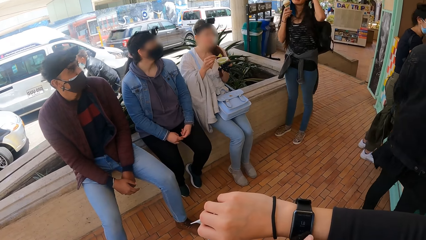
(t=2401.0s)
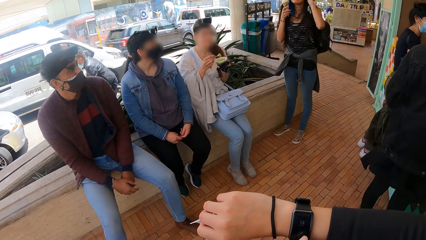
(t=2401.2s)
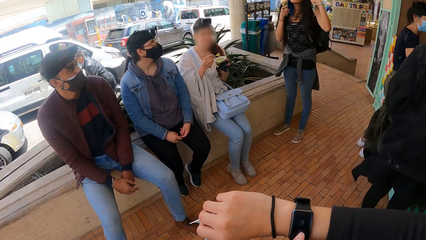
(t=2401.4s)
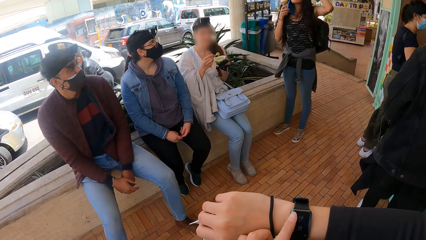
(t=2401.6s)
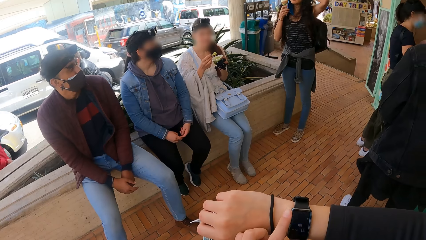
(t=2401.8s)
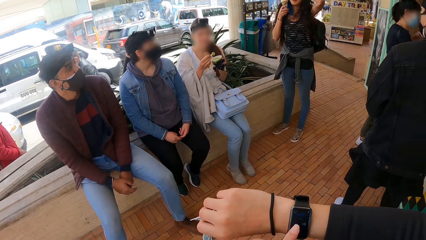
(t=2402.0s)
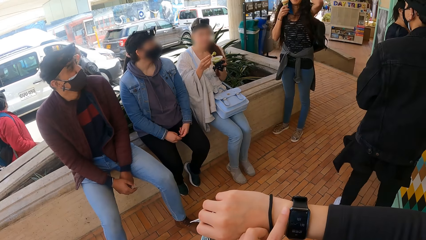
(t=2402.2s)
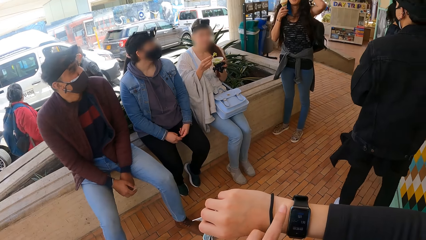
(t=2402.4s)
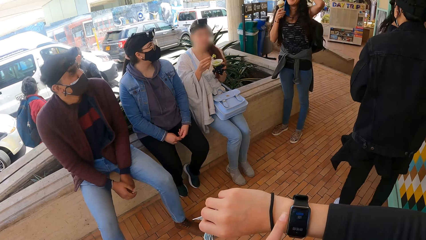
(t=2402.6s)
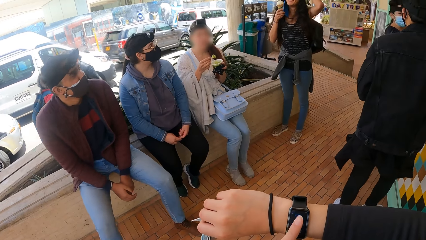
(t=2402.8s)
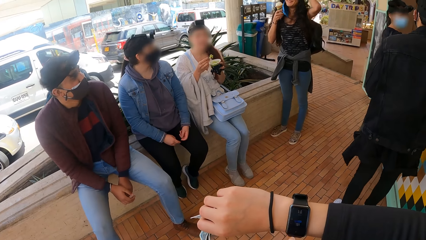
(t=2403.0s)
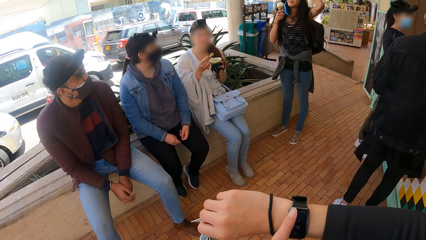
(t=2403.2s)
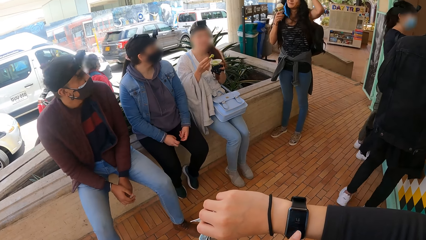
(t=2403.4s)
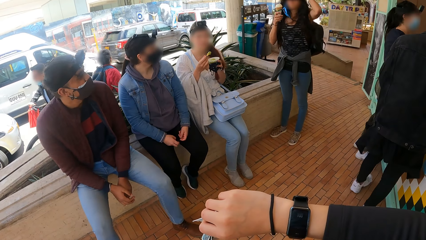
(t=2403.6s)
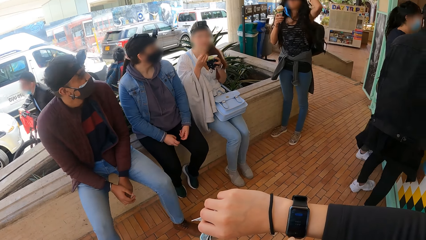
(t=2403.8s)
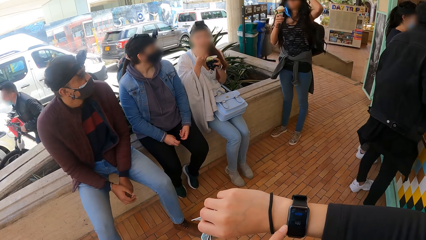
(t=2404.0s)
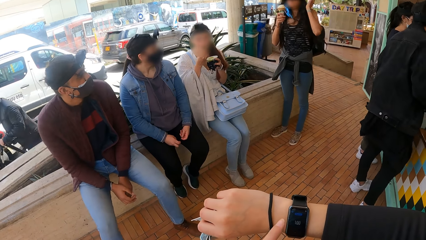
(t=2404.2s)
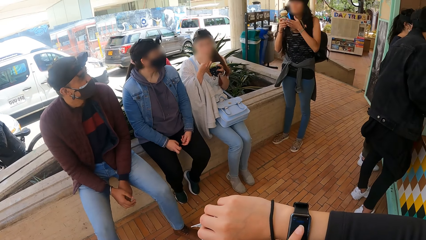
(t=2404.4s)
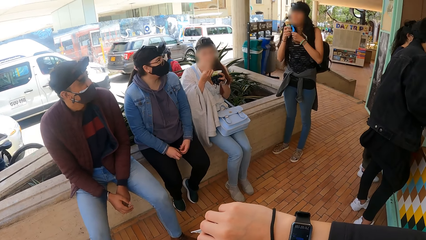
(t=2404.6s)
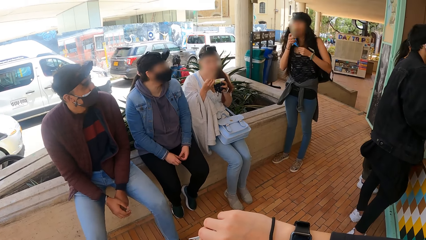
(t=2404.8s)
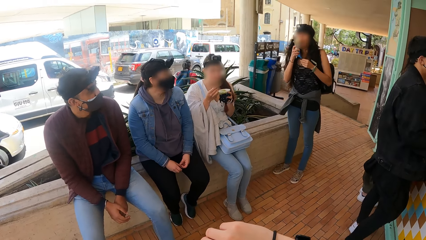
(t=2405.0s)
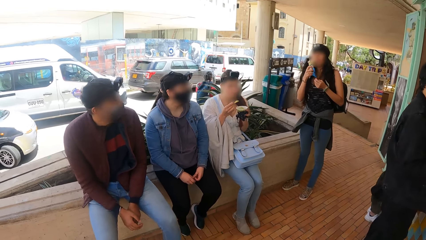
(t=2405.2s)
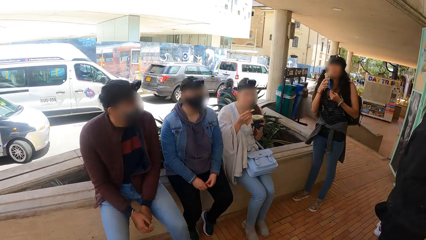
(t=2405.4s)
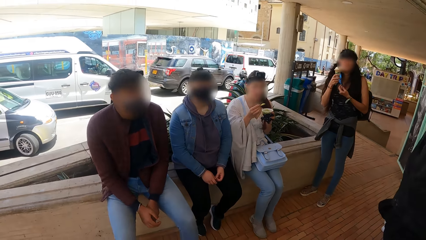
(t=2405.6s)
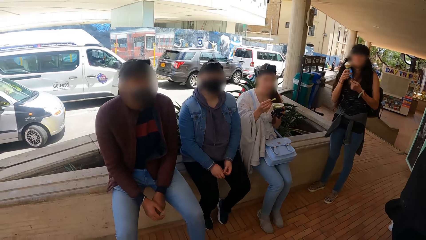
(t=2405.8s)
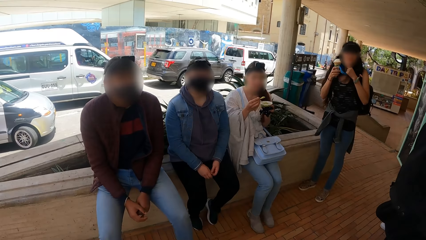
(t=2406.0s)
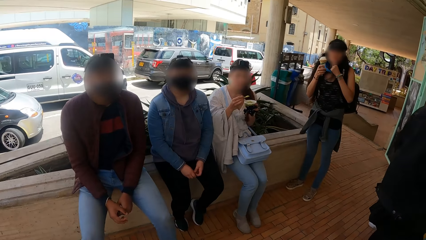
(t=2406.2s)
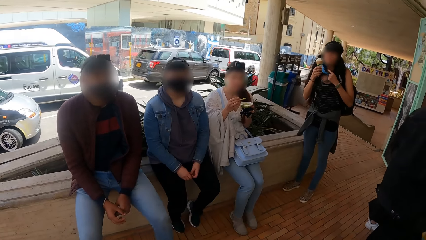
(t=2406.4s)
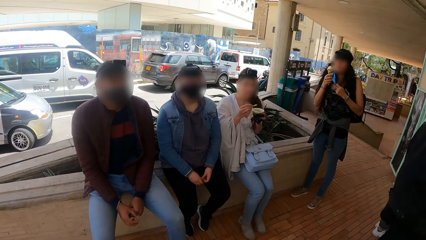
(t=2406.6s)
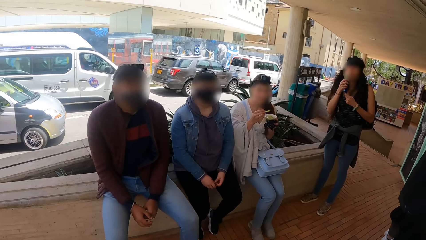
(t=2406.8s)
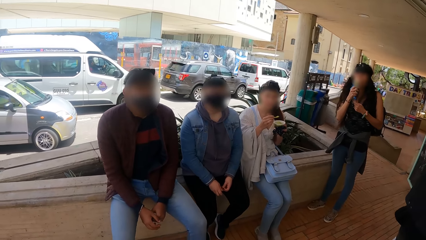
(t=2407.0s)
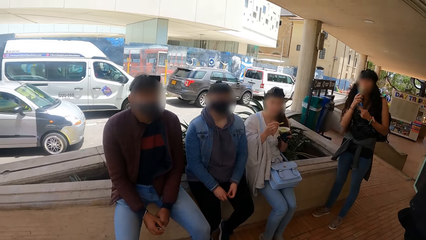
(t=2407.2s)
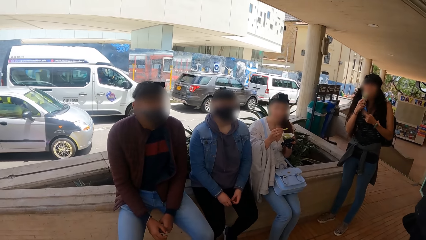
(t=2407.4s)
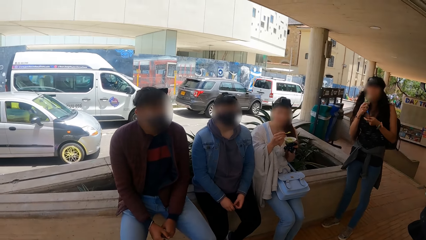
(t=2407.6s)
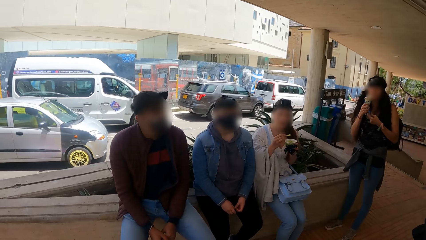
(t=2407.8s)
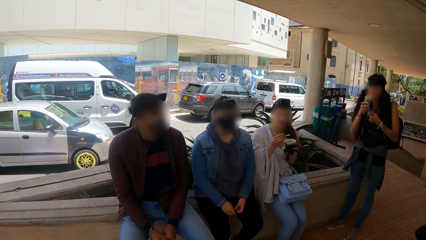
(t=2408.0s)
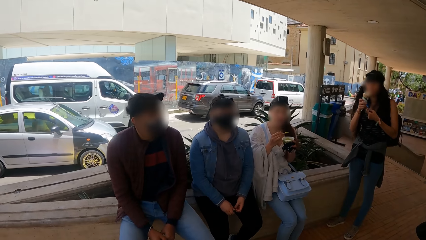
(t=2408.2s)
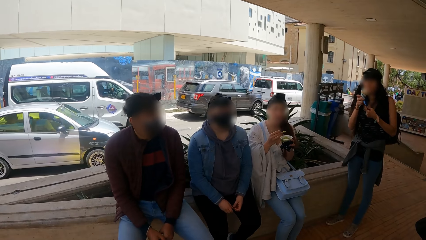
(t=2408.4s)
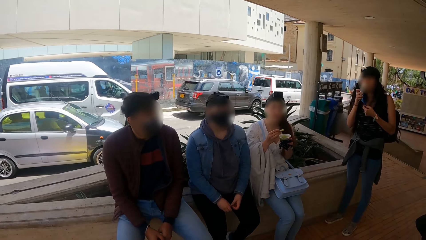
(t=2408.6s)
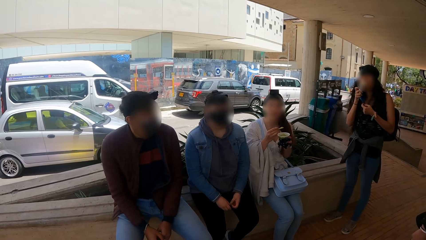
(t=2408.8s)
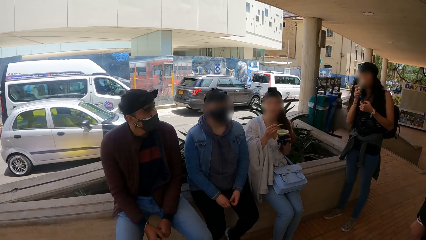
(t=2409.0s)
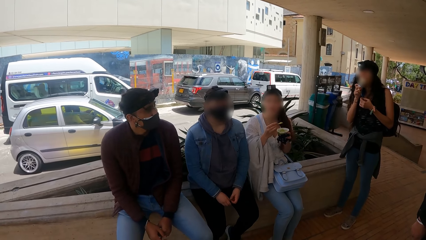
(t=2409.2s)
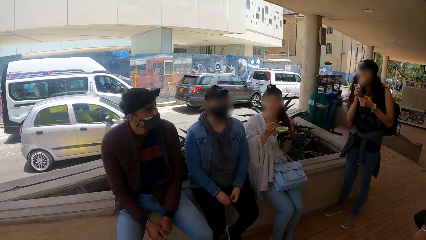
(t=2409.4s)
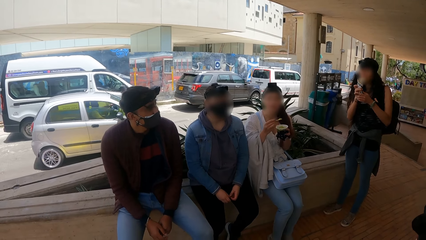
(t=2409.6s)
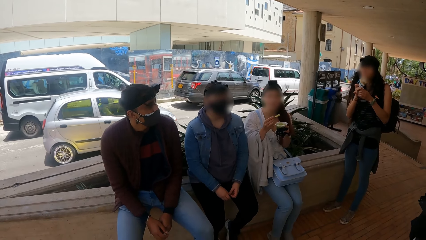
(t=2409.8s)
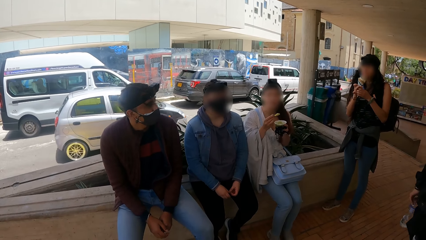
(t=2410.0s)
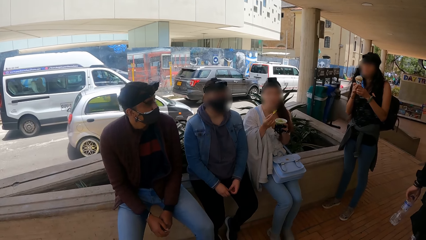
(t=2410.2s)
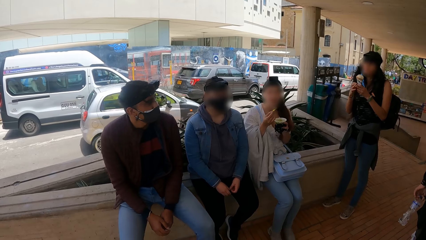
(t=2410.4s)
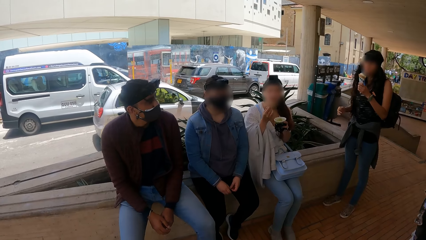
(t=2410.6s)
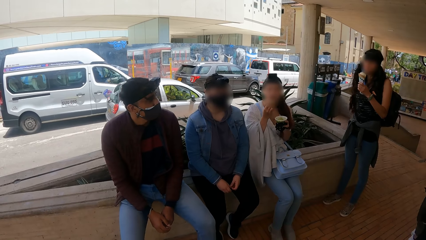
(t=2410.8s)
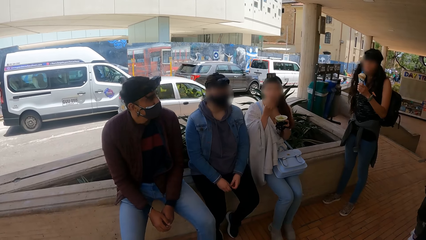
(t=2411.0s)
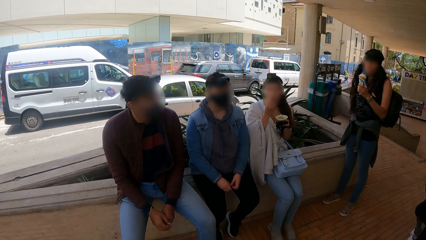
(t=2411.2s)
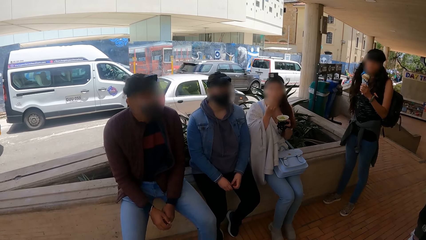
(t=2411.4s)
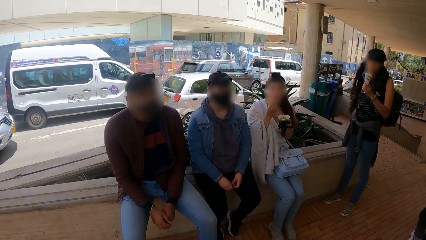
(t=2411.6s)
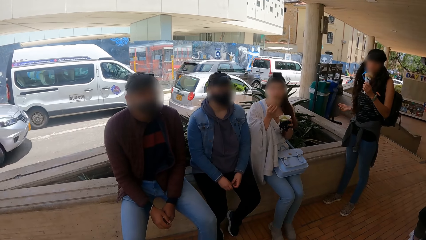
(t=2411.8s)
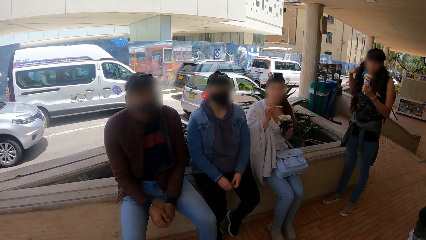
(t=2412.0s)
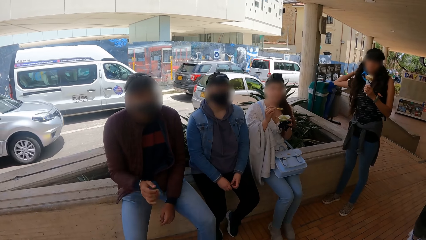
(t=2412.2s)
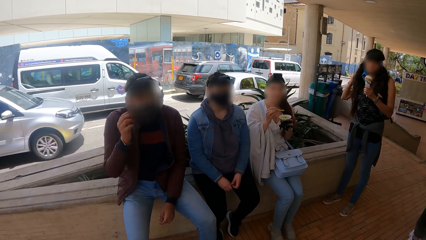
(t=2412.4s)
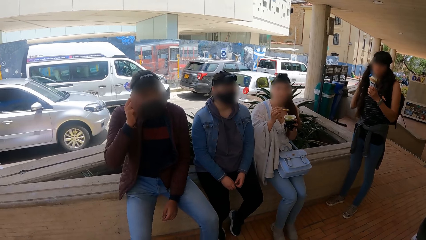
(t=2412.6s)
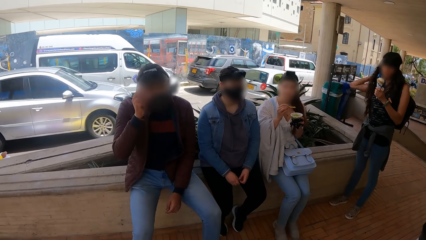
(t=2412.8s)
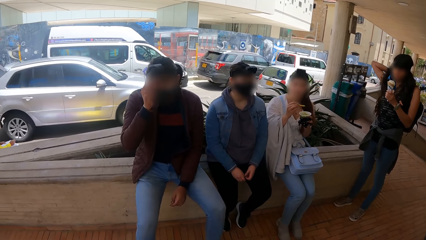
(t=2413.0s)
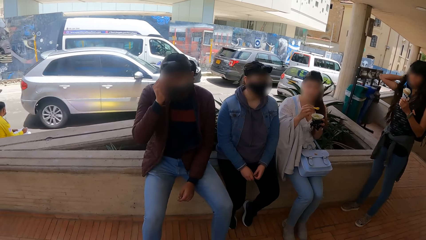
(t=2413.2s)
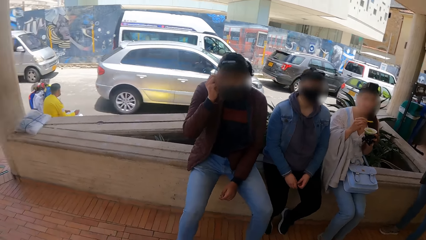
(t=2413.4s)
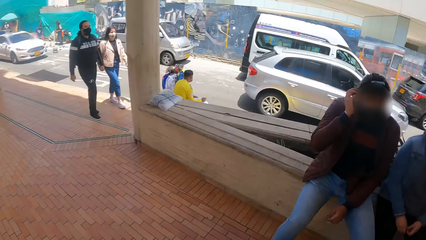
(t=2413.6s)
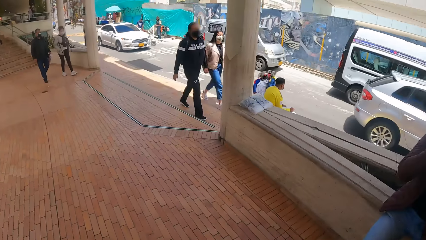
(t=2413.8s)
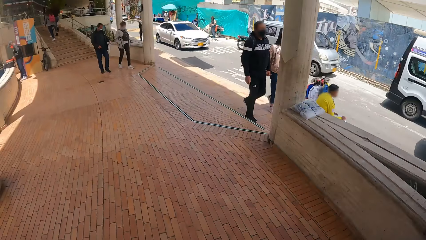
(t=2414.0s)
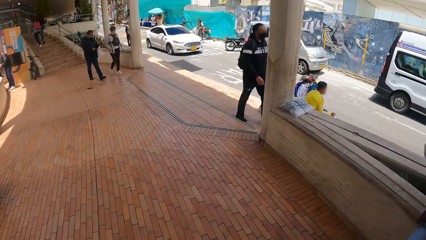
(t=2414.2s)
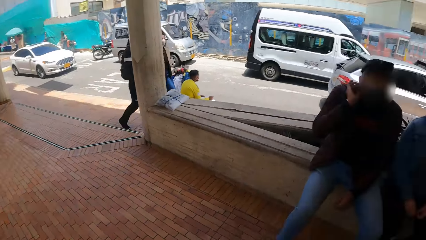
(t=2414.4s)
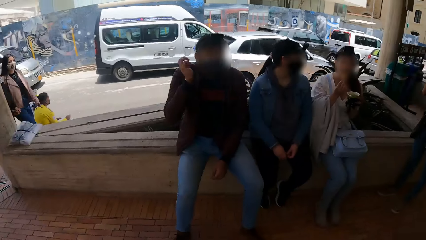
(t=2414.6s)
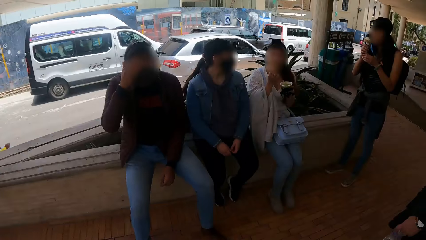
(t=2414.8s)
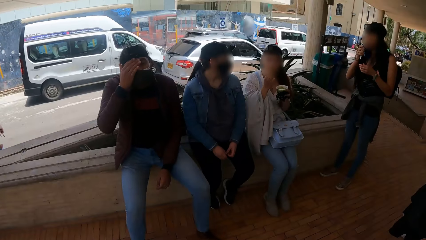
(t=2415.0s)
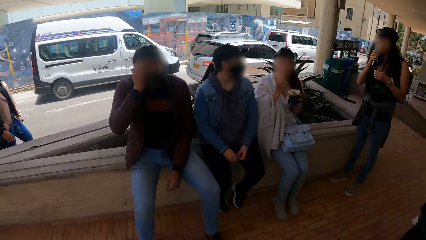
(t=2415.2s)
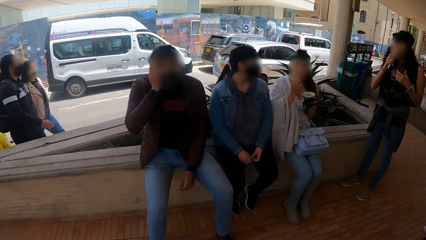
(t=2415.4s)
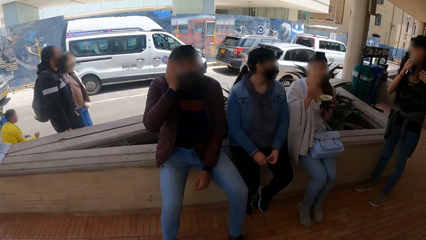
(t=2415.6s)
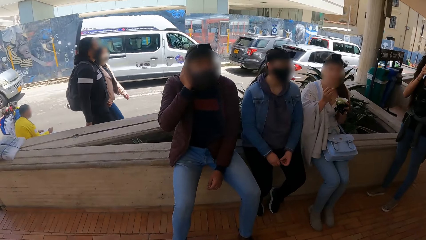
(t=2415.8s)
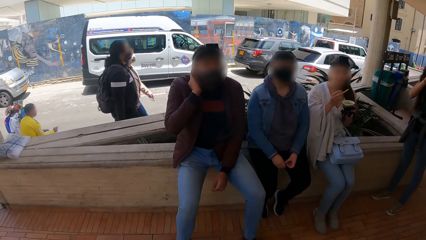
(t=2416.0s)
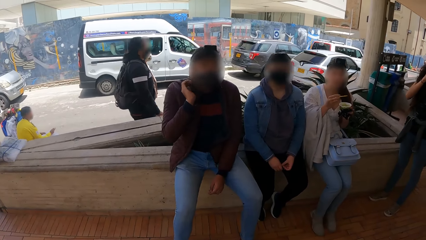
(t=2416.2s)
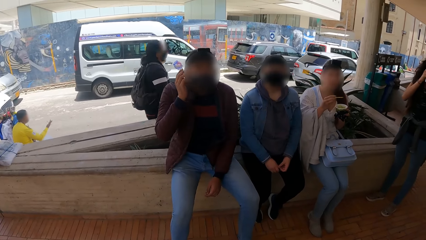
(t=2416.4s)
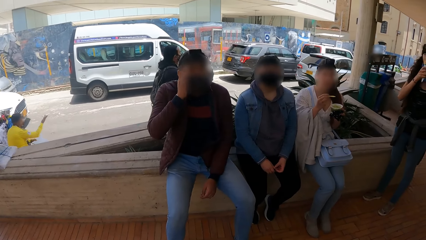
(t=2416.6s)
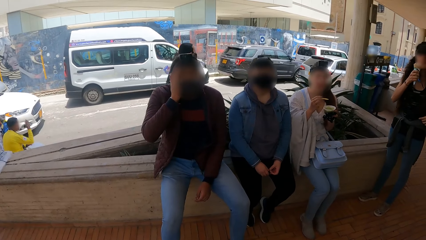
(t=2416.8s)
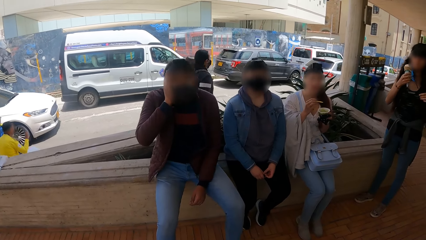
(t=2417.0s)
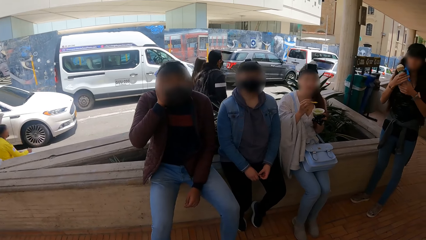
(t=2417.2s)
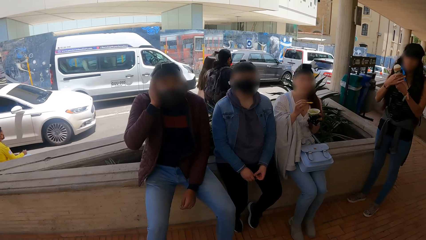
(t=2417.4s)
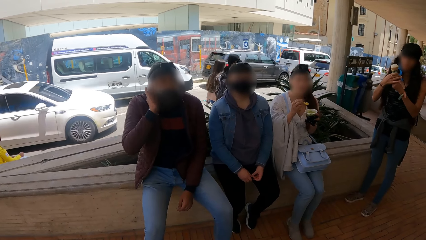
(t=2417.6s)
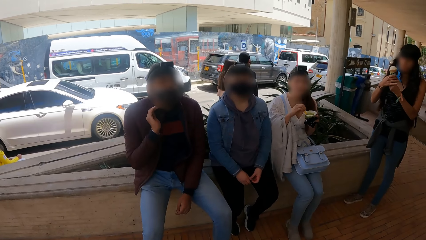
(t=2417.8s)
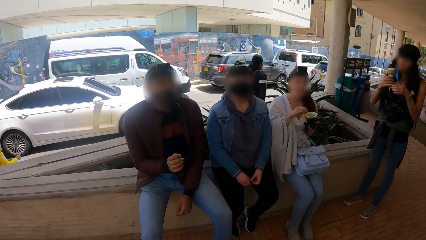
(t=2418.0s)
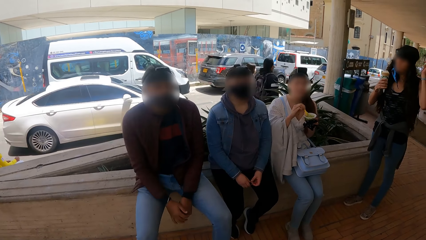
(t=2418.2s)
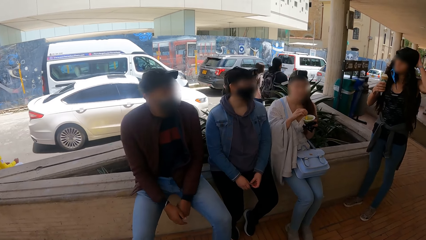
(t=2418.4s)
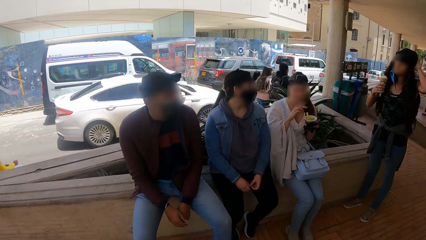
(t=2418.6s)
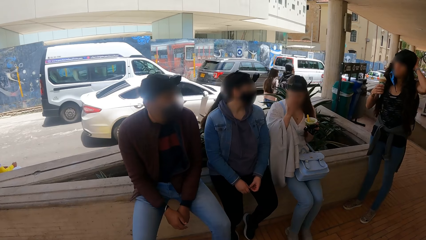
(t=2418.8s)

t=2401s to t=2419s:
A woman touches the hair with the left hand. A man moves a little. The camera wearer touches the wrist watch with the left hand. The woman eats the ice cream. Another woman eats the ice cream. The first woman pulls the bag with the right hand. Another man touches the ear. The camera wearer turns around. The first woman eats the ice cream. A third man touches the face with the right hand.
